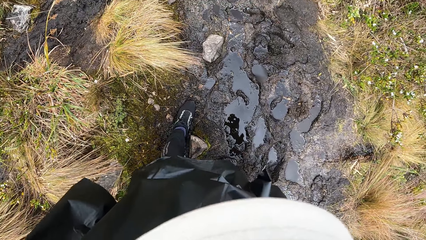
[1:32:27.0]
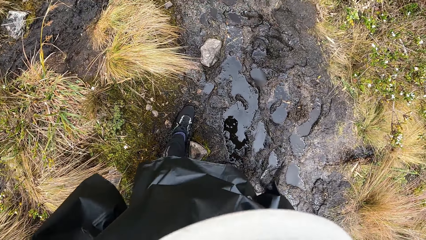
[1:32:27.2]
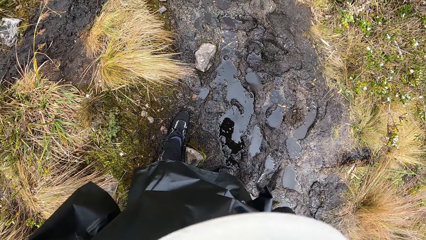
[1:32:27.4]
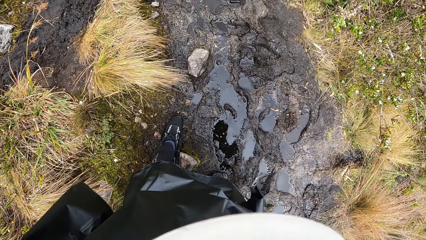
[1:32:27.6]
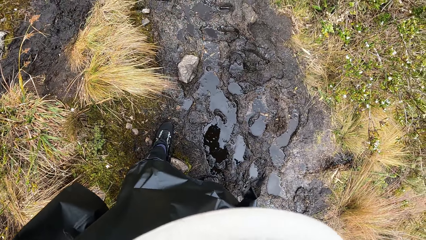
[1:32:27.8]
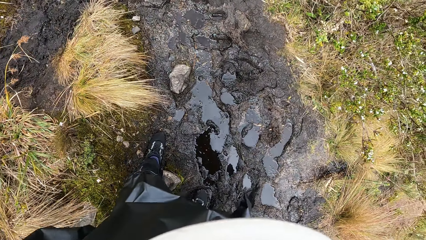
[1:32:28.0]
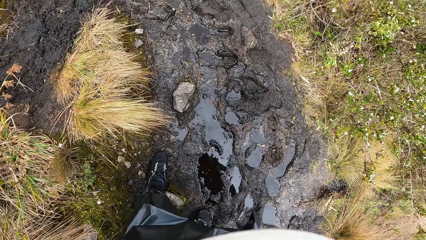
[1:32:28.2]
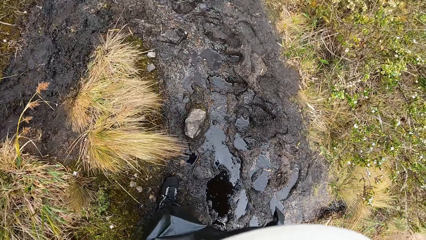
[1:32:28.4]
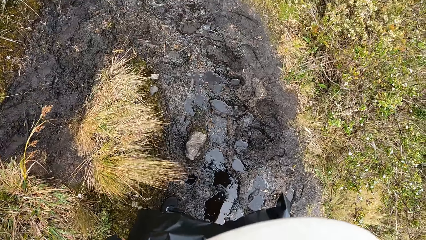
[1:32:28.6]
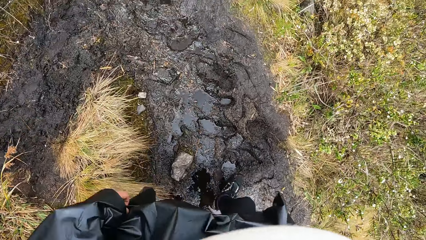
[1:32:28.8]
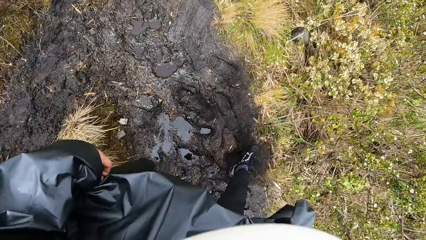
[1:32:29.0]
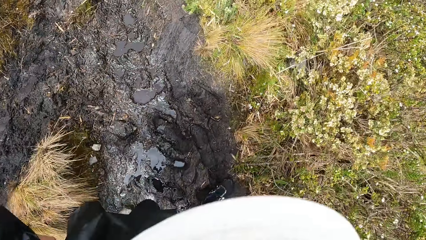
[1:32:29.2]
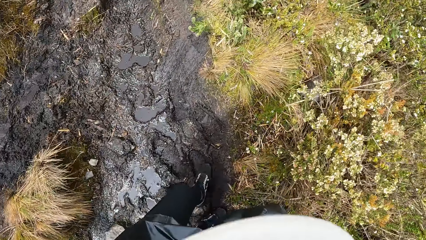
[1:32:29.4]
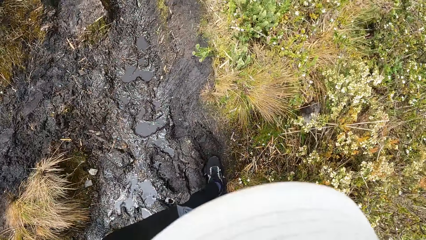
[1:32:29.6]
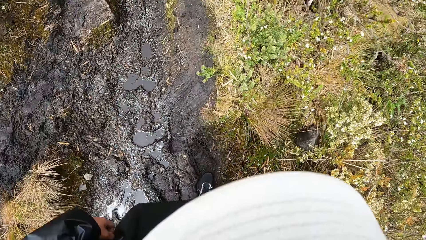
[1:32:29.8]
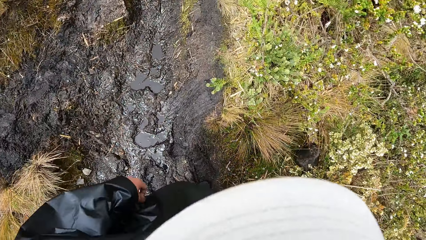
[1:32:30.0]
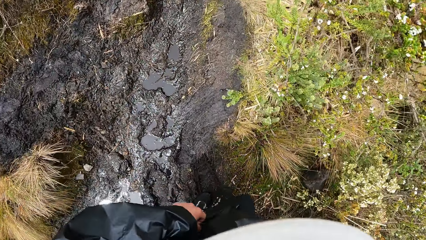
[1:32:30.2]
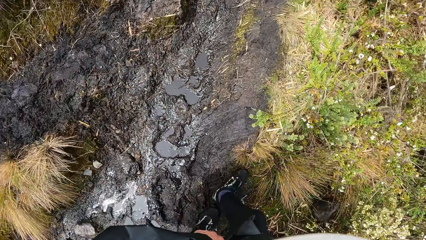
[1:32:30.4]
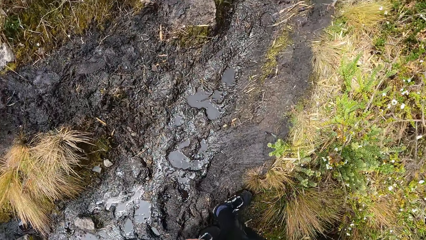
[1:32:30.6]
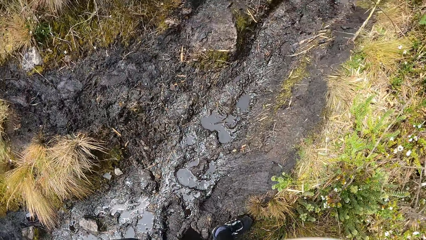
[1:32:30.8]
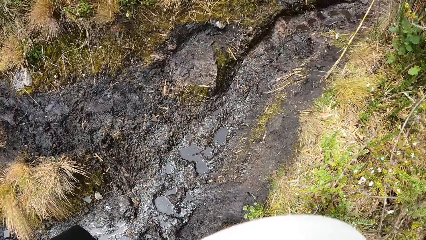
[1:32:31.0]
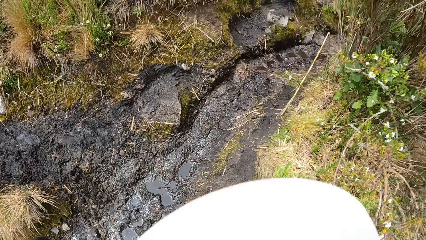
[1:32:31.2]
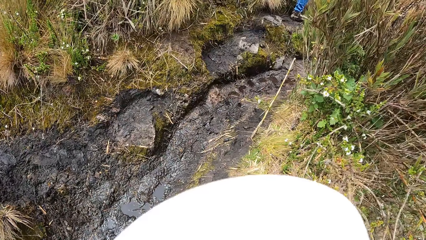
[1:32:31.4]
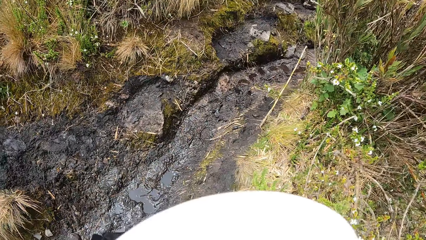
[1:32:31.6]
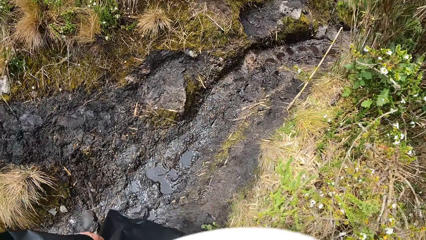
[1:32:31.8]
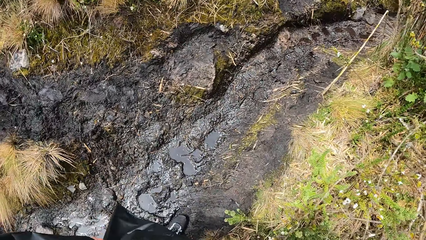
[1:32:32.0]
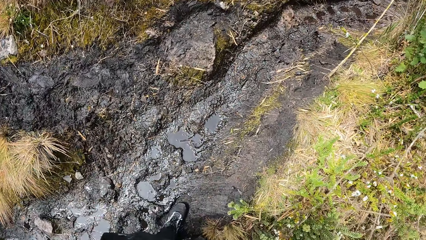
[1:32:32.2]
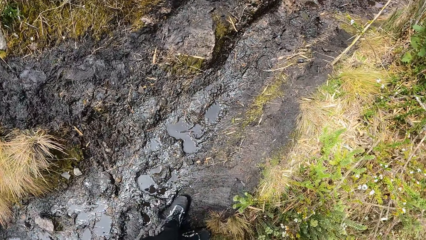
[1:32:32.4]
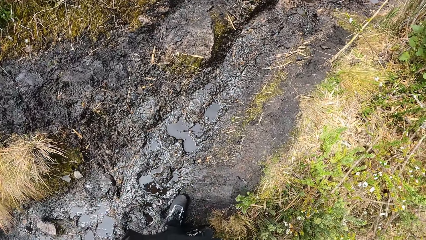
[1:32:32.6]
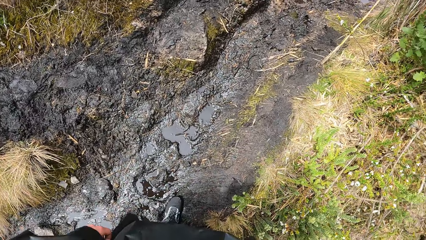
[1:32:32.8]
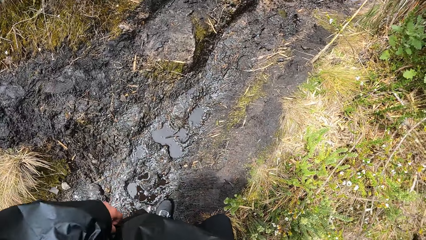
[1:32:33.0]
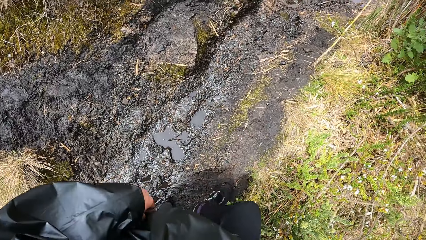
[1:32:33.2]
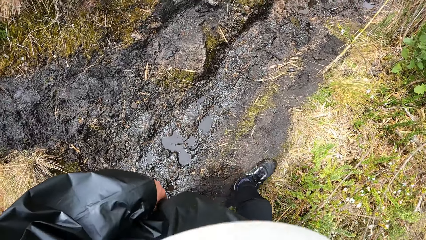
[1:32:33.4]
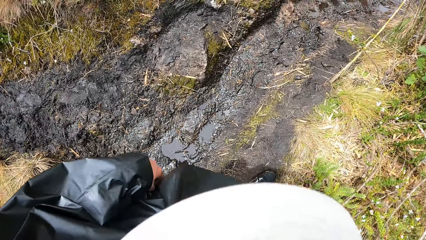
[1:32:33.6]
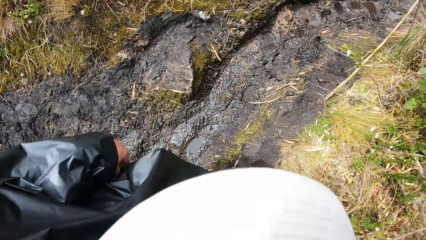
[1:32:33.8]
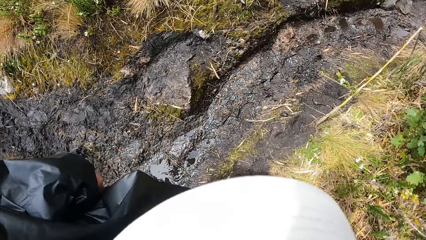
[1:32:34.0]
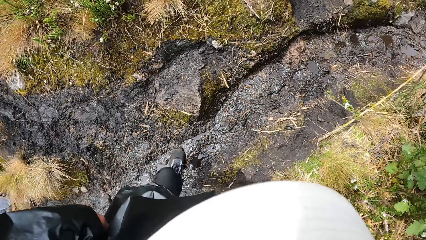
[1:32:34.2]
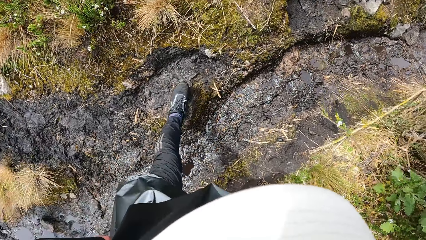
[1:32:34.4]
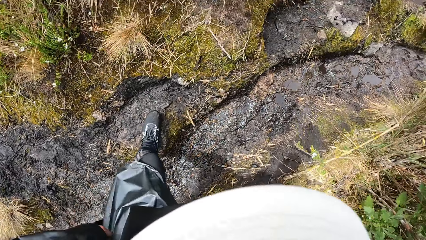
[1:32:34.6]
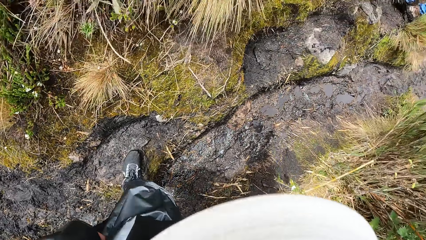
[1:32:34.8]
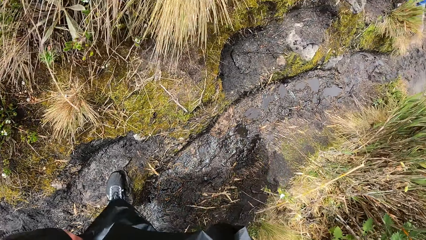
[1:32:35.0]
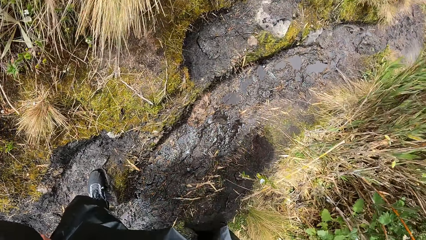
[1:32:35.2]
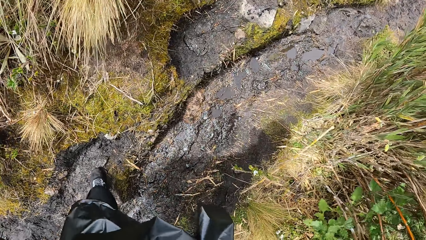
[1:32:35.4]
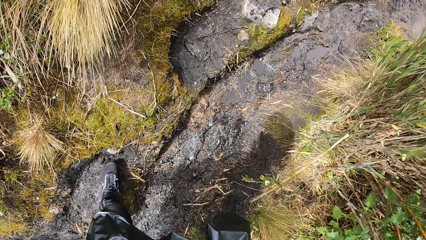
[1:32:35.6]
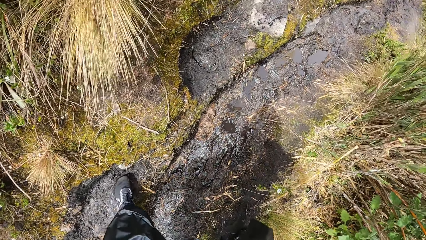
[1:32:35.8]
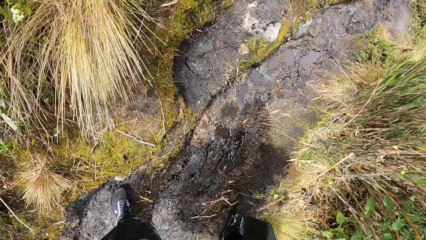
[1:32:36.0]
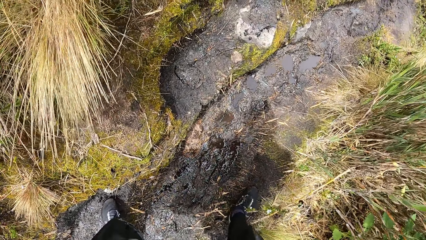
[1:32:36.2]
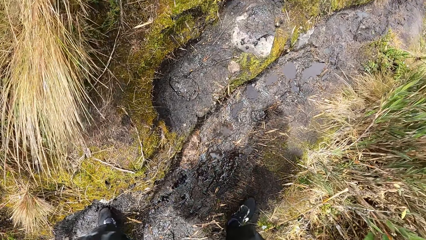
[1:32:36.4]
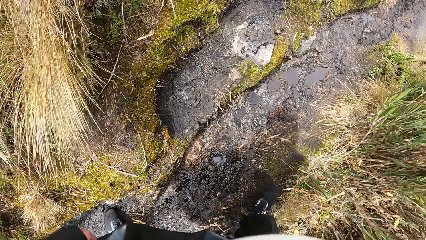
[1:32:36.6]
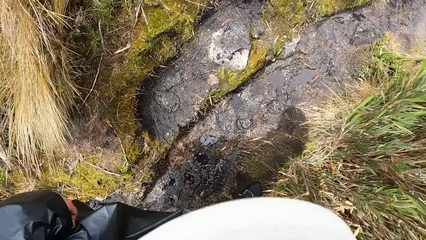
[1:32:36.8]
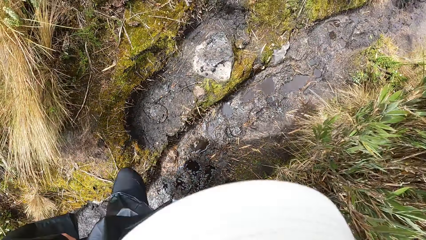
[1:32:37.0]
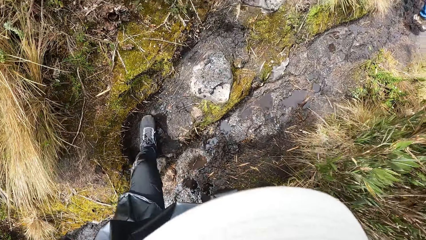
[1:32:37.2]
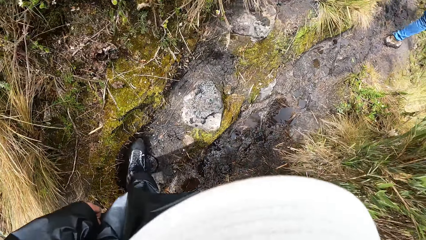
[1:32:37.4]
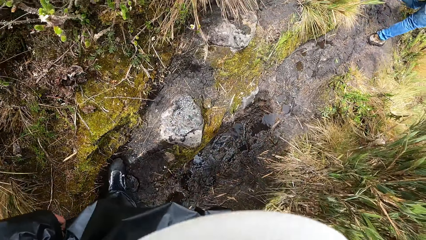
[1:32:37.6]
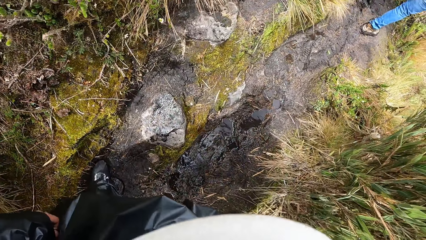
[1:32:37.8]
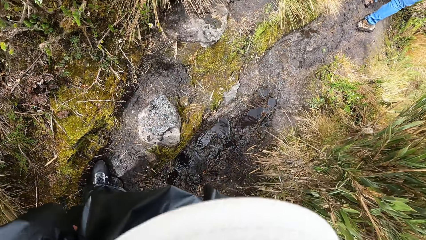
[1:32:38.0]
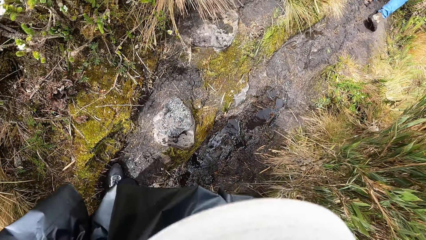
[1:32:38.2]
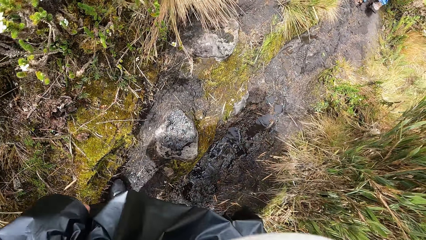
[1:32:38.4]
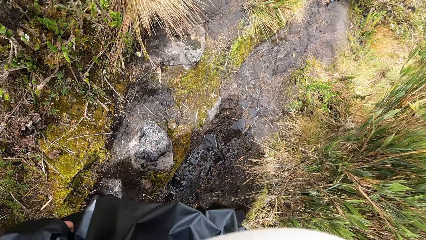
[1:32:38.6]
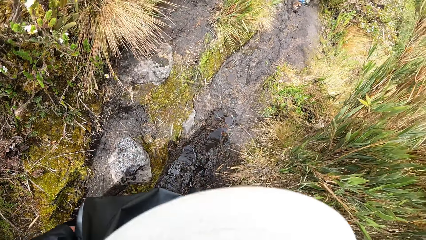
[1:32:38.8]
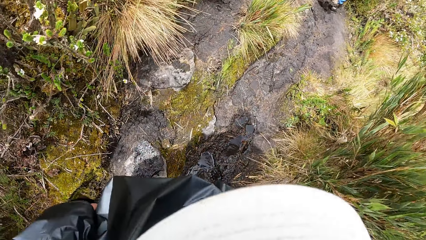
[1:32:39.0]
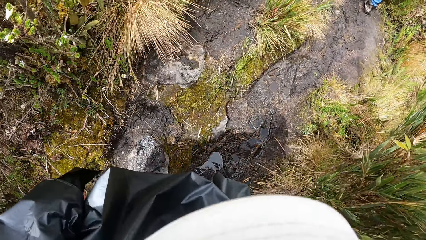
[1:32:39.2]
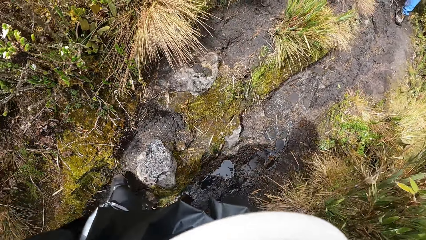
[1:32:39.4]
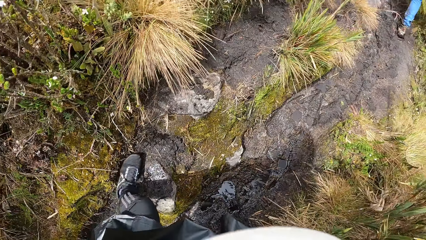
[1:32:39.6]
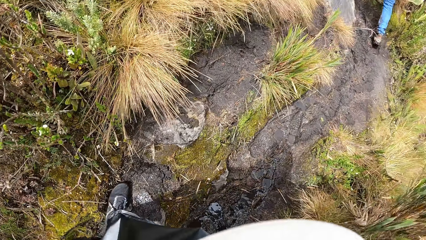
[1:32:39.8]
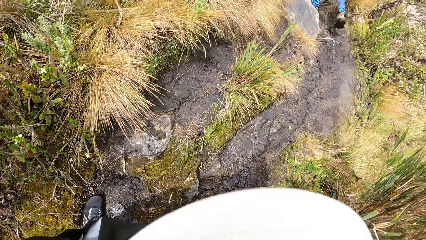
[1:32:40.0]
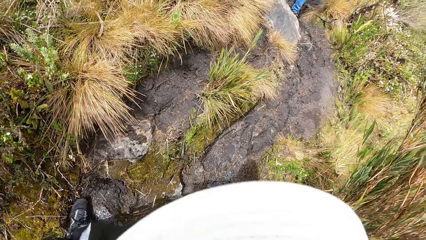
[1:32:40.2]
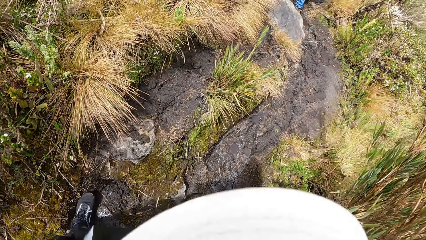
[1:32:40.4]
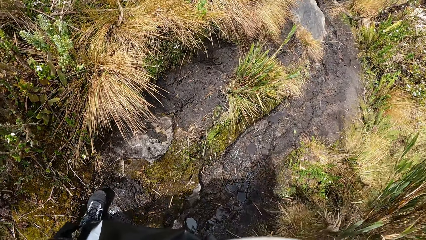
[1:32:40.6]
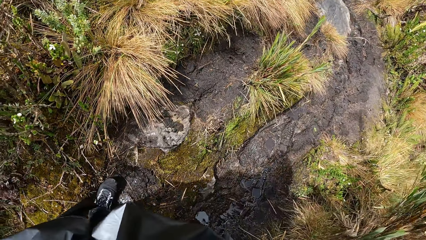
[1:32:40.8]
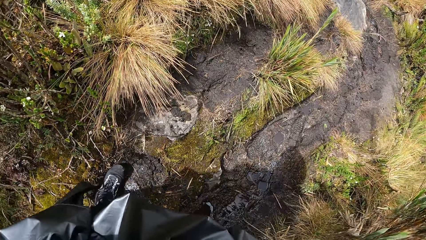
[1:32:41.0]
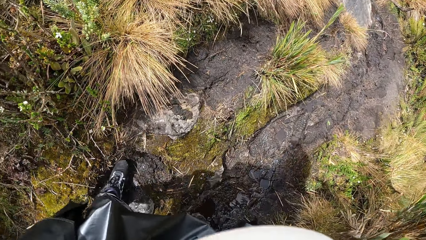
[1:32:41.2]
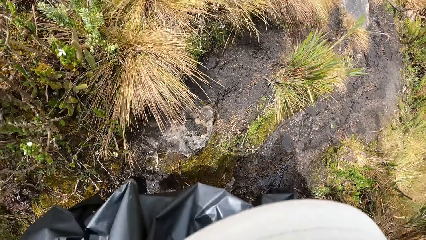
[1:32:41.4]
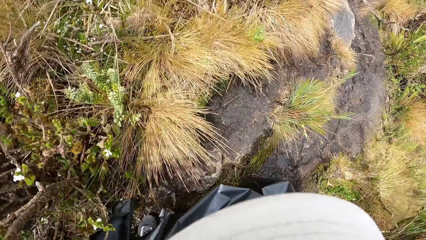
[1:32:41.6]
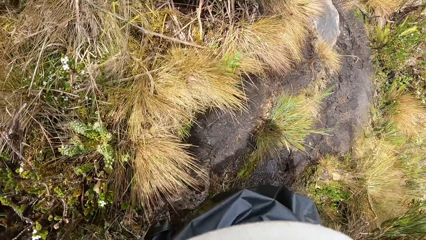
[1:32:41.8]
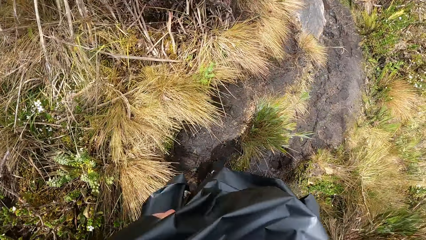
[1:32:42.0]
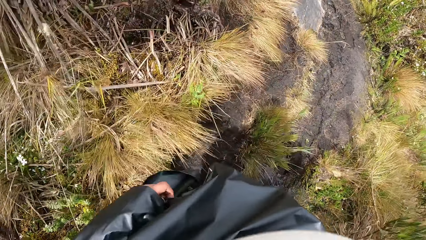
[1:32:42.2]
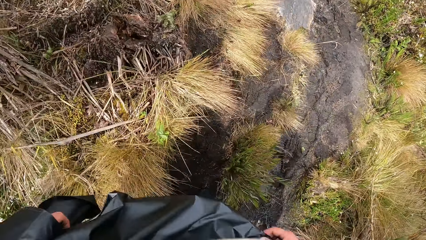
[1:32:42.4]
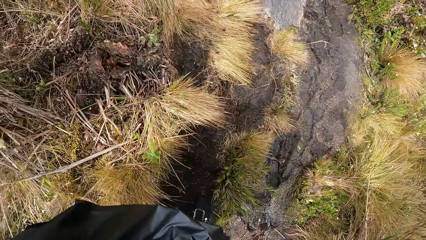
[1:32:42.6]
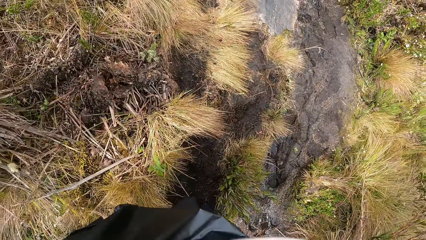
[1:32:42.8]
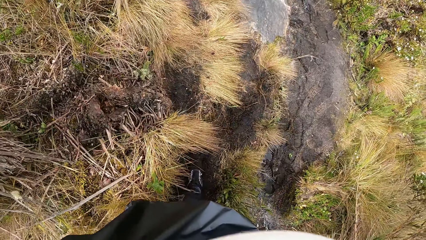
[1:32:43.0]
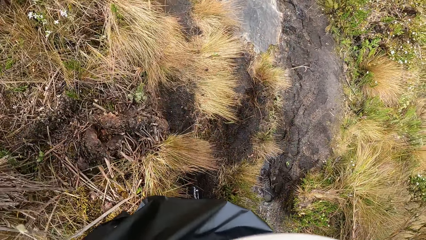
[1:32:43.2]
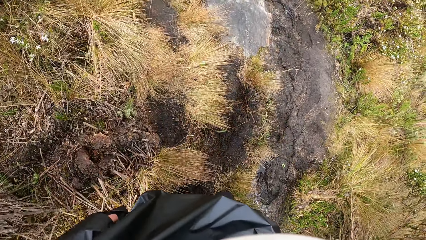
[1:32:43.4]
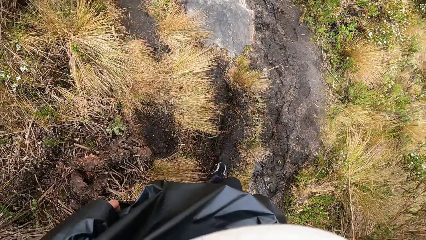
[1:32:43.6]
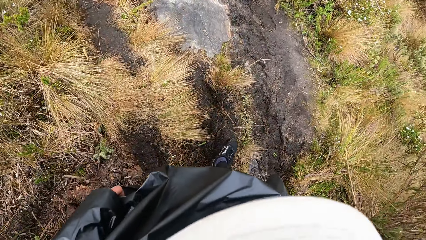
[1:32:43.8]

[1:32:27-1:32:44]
The camera wearer jumps. They walk.
